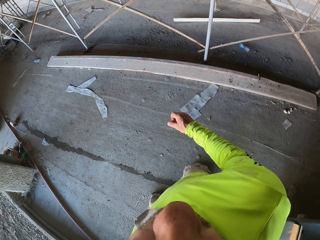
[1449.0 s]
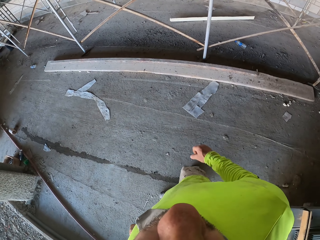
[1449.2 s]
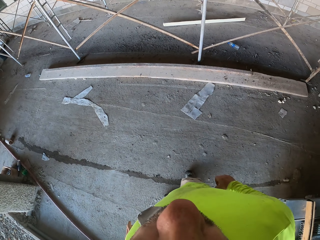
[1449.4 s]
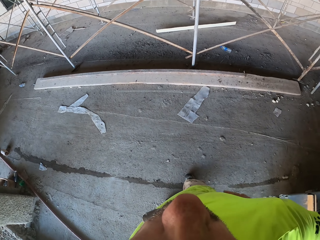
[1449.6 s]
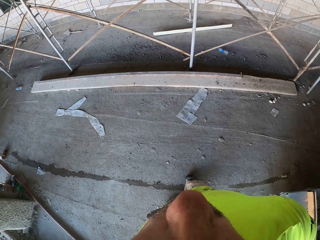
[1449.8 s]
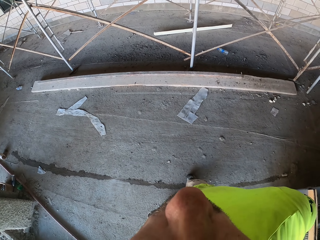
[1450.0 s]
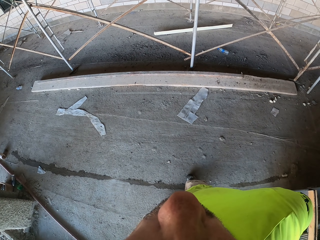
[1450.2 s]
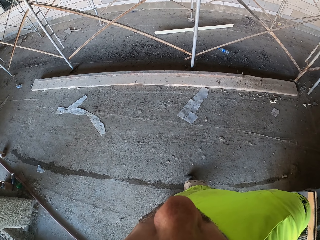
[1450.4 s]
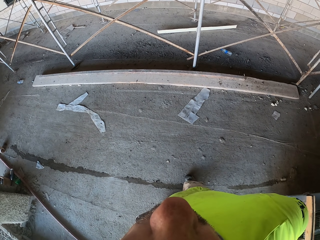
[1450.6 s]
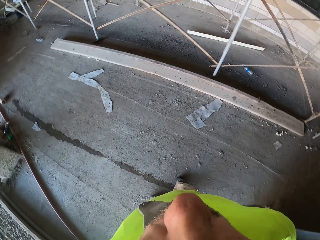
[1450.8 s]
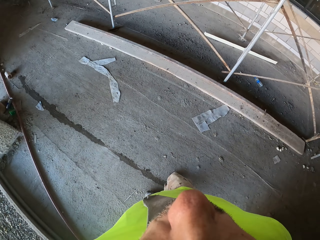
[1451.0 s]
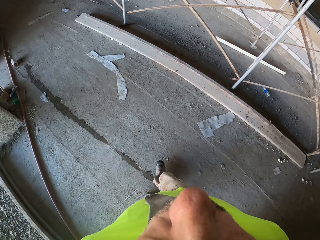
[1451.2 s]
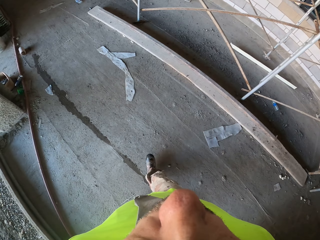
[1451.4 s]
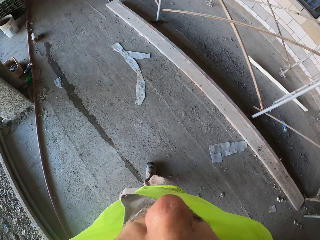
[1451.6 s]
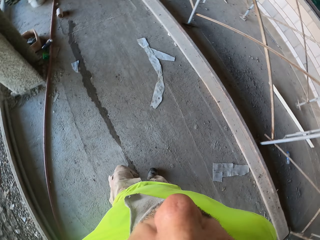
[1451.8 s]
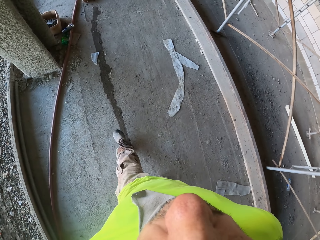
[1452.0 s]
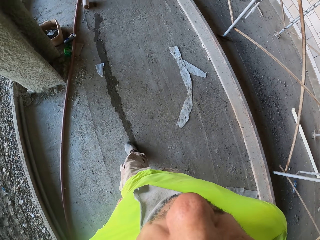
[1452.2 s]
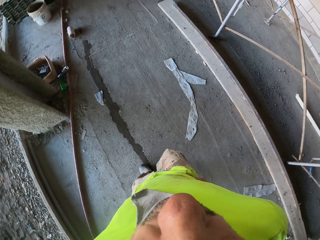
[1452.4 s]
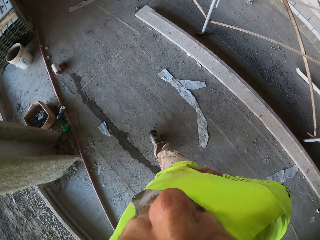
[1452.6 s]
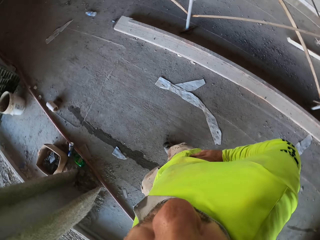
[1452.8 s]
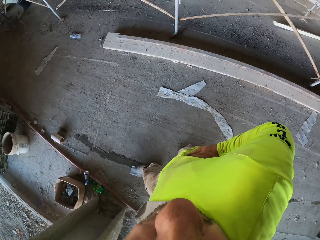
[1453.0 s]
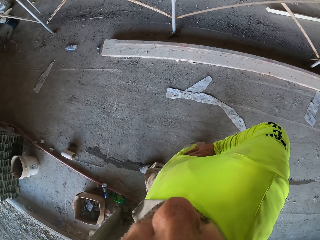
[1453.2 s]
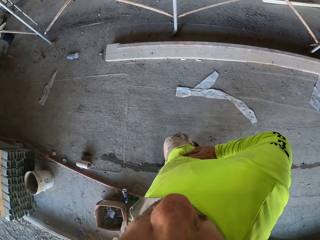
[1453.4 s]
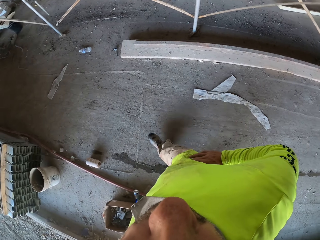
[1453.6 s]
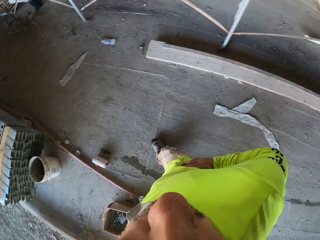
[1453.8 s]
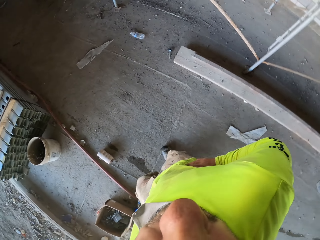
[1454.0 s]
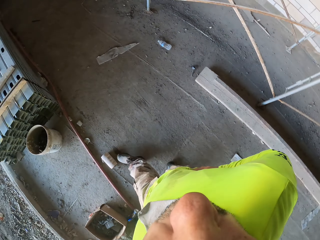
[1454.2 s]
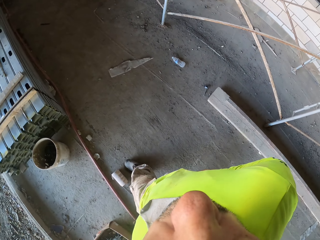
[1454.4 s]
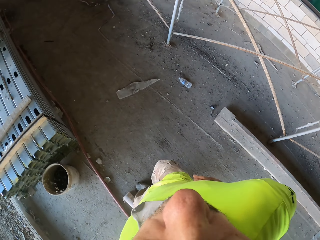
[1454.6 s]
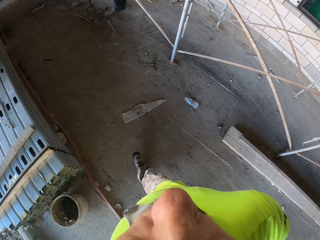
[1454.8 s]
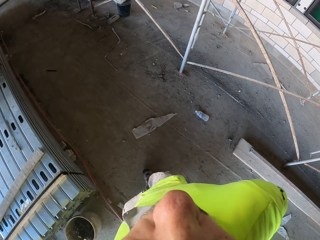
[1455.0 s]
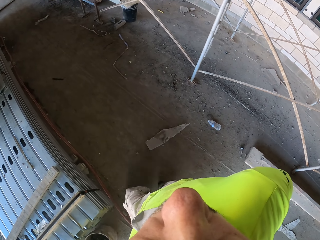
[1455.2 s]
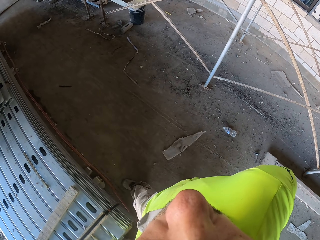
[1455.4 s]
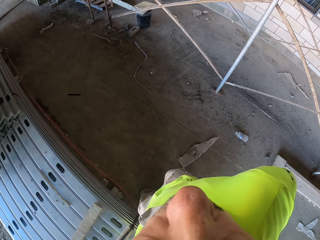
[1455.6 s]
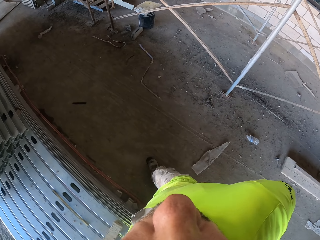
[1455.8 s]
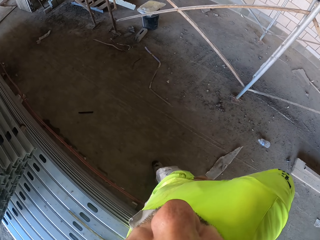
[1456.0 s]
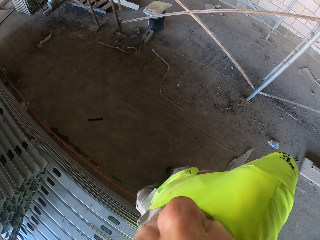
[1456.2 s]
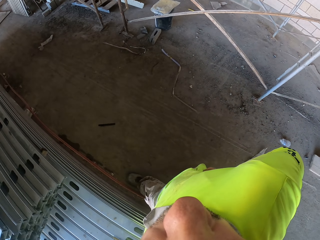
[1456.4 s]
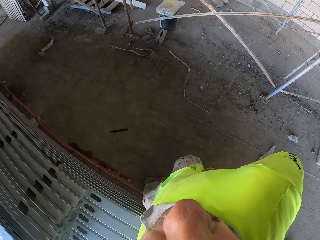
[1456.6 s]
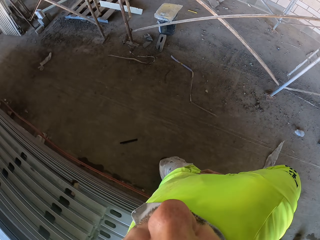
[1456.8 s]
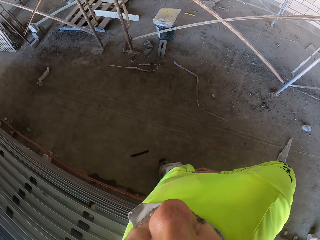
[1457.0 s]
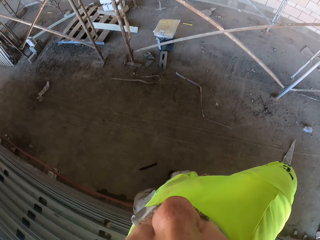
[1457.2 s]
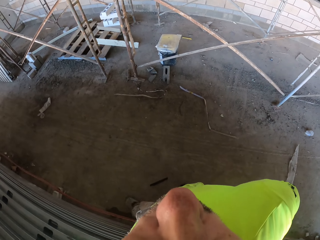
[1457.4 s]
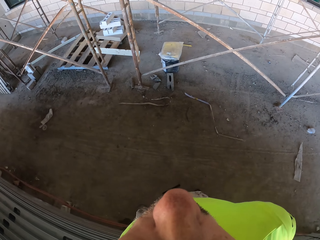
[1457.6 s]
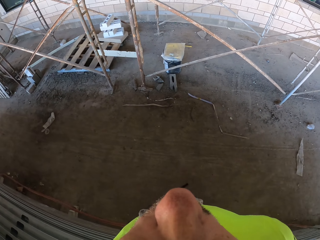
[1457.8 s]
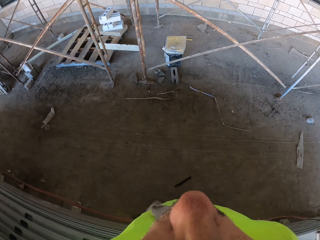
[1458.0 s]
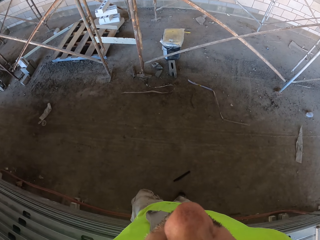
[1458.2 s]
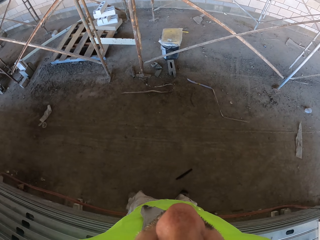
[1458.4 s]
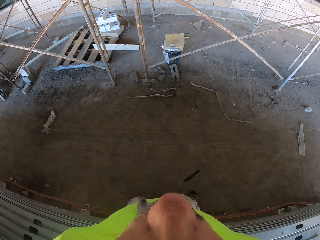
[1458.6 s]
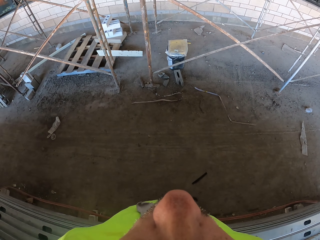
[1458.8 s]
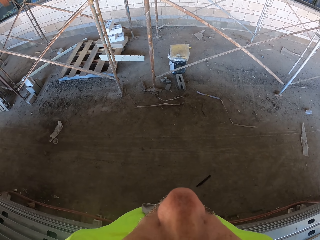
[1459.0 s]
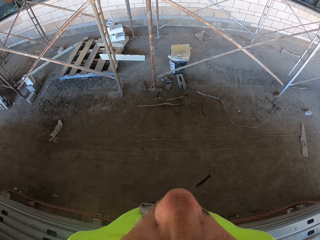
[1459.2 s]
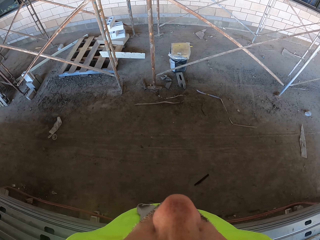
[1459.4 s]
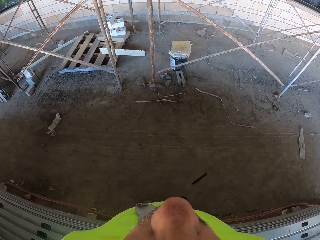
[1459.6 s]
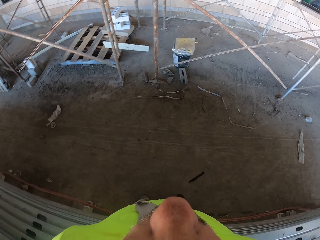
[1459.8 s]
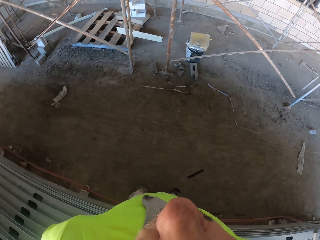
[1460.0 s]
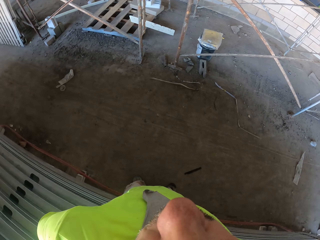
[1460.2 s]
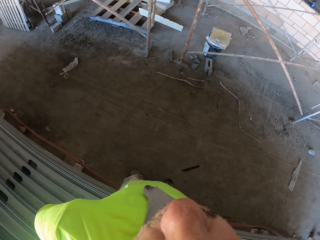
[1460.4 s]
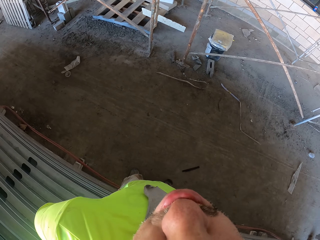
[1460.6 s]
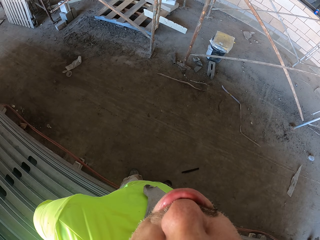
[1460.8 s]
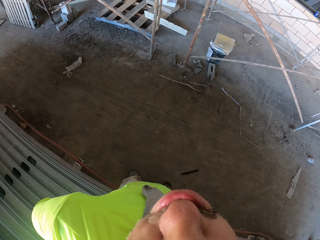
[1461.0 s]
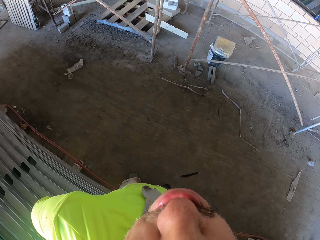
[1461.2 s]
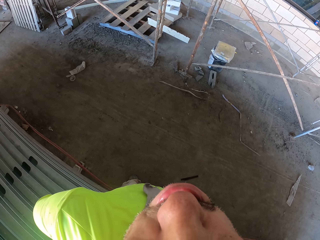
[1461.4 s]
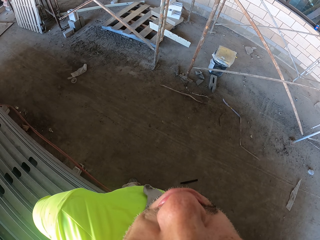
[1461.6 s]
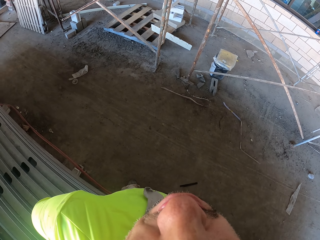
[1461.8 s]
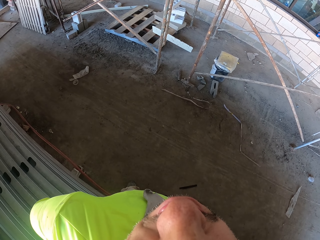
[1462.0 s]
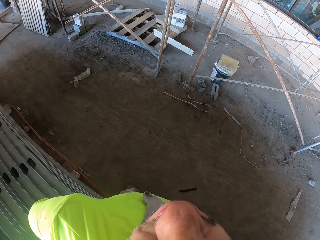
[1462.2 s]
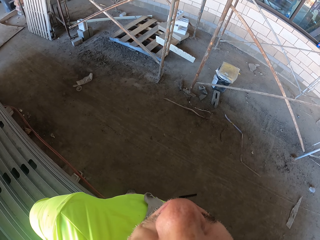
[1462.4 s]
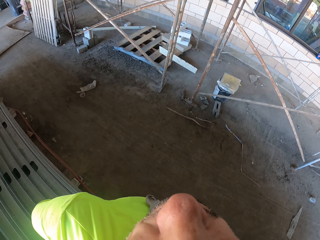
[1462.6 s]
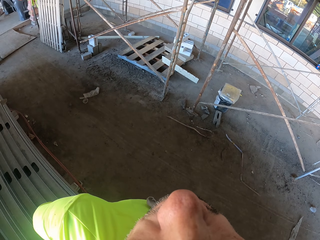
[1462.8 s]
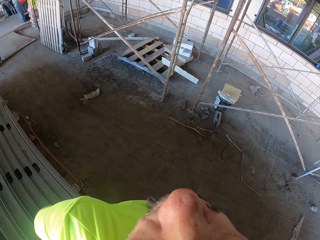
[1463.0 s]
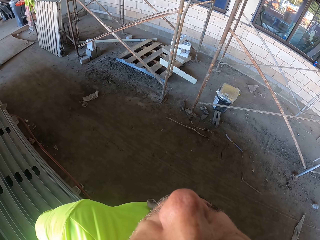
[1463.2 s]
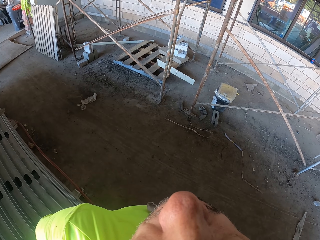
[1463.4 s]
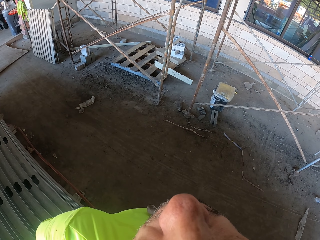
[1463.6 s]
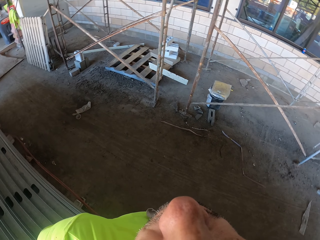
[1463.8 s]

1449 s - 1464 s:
The camera wearer stands. They walk around the construction site. They stand.

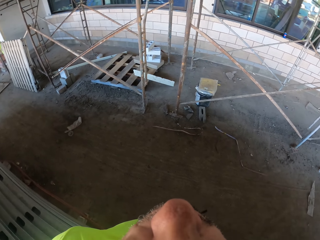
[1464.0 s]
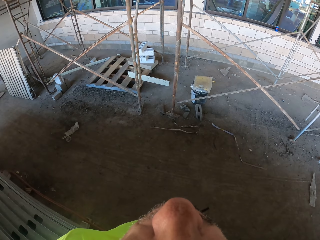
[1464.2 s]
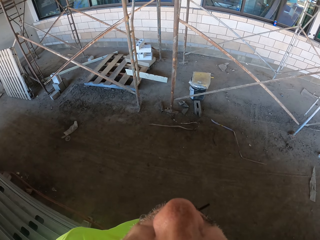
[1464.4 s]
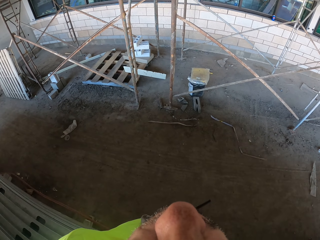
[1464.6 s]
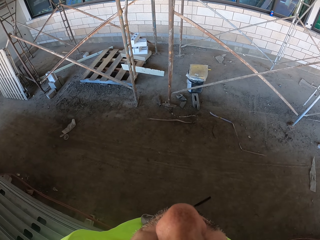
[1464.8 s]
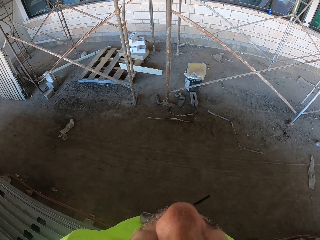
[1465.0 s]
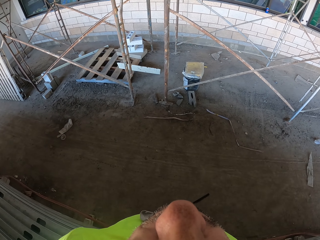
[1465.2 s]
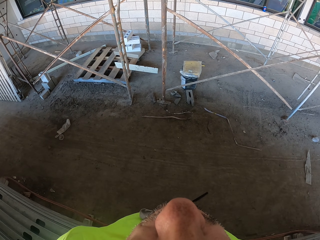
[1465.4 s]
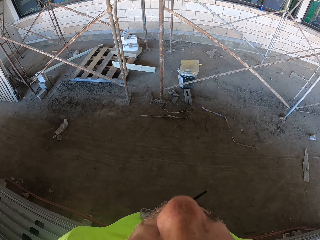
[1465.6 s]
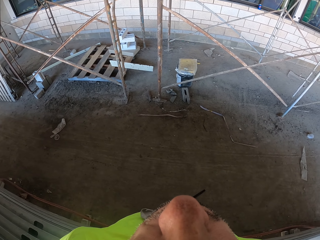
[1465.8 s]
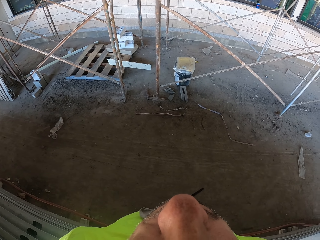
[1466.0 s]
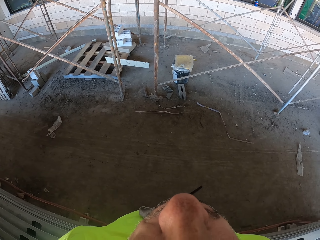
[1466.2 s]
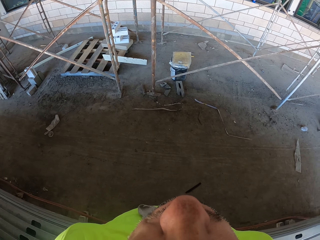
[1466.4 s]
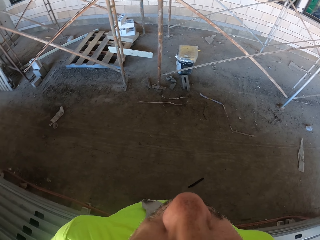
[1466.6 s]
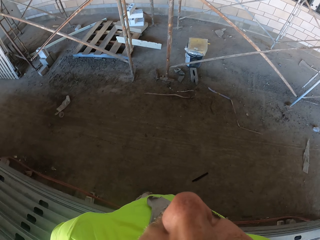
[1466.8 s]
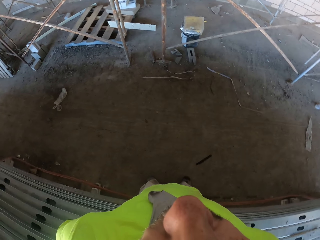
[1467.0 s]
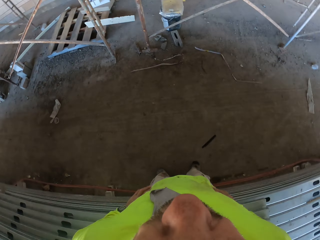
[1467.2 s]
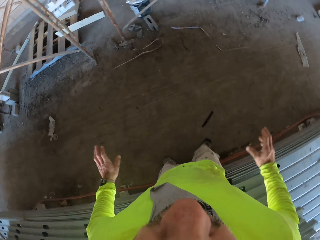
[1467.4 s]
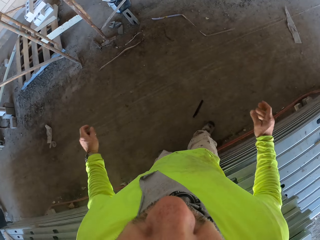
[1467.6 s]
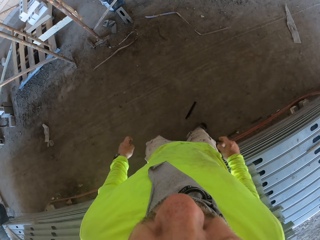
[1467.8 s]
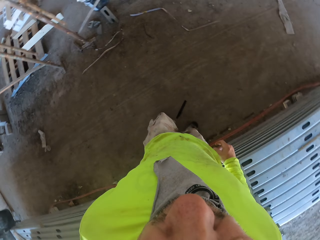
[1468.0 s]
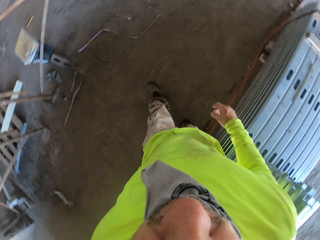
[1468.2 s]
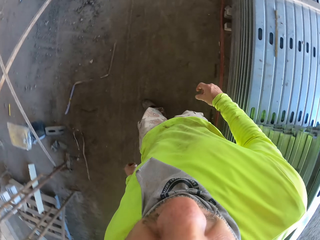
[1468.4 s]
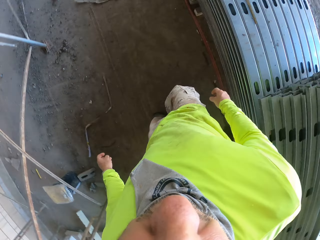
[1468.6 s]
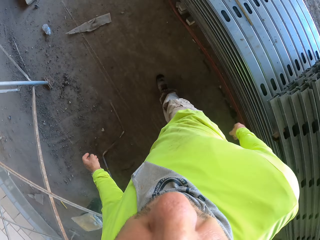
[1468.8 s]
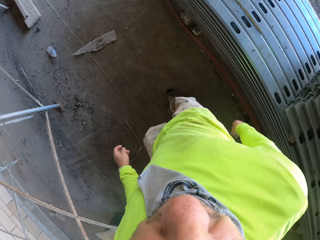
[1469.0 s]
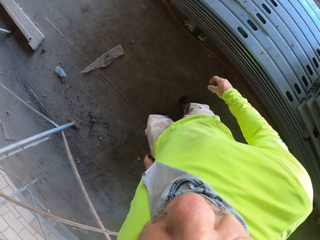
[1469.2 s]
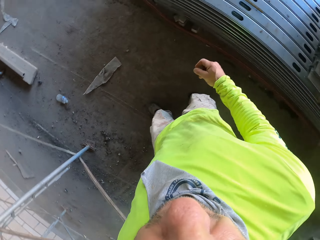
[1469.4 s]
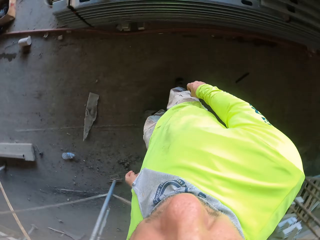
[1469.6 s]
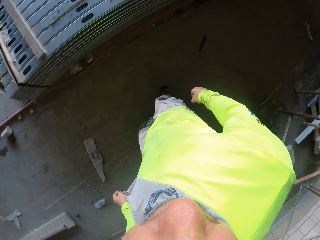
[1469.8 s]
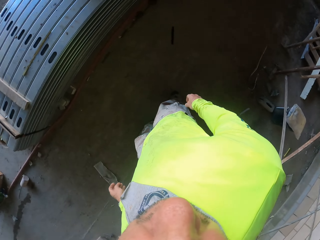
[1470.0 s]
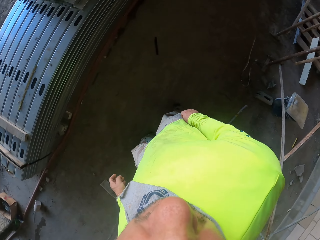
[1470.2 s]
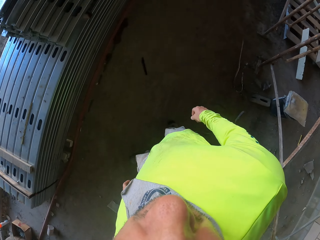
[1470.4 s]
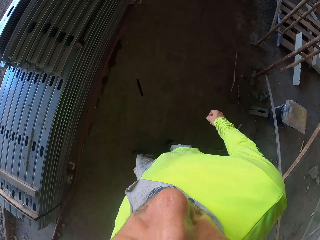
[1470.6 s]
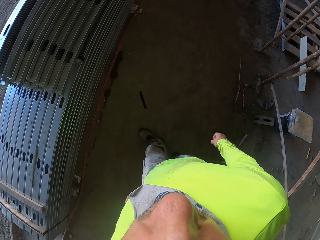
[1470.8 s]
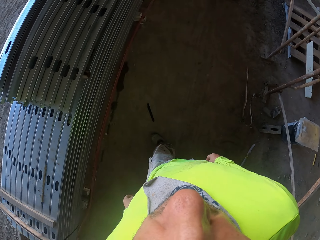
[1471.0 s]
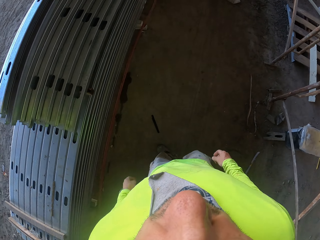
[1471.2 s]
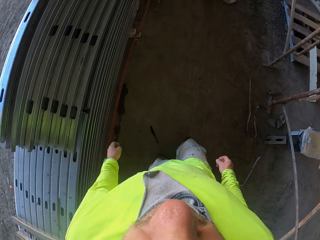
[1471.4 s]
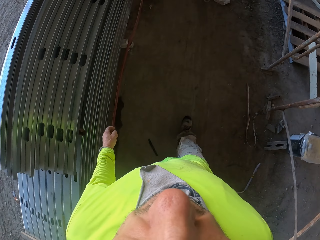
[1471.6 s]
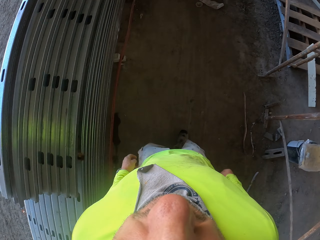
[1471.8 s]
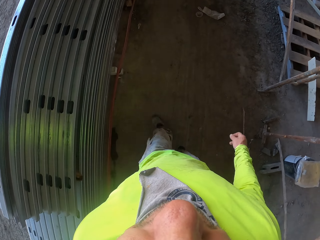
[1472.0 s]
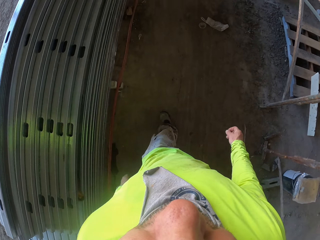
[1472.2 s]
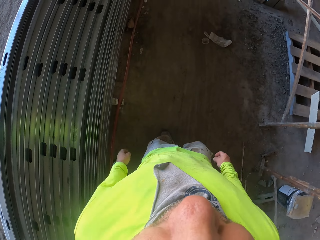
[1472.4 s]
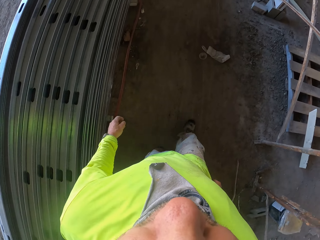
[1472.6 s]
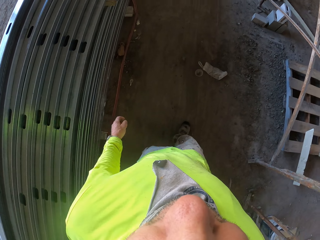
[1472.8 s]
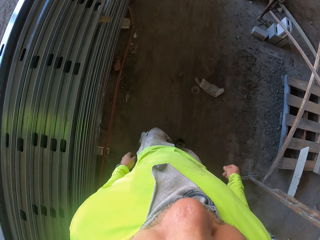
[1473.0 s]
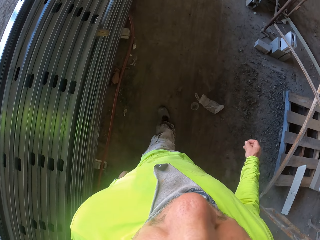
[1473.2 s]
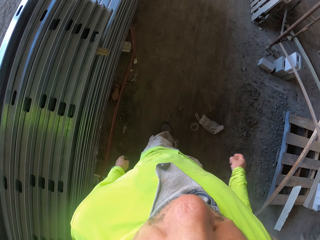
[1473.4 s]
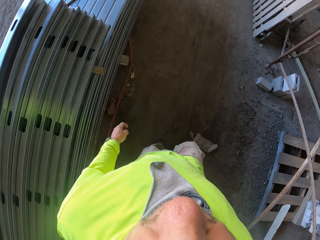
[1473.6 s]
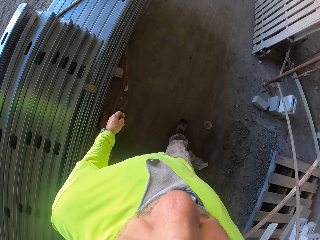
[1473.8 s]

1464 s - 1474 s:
The camera wearer looks up. They walk around the construction site.
